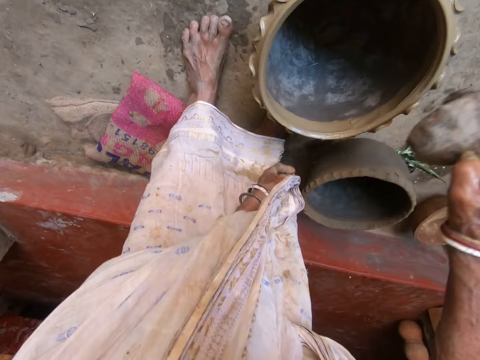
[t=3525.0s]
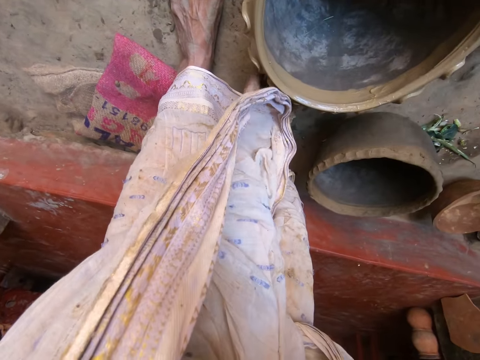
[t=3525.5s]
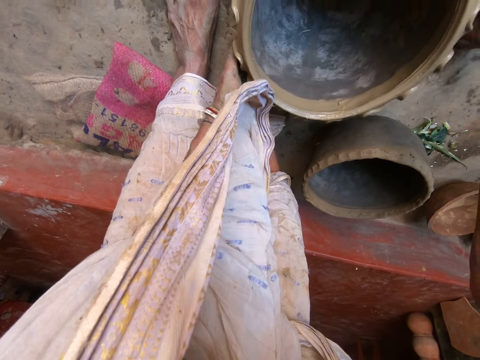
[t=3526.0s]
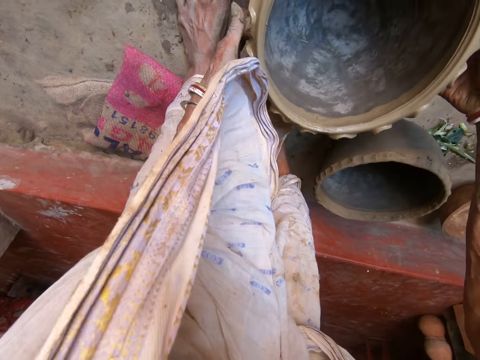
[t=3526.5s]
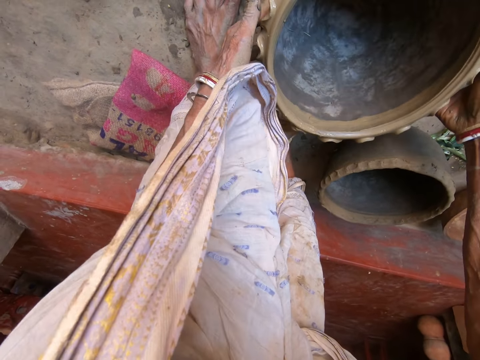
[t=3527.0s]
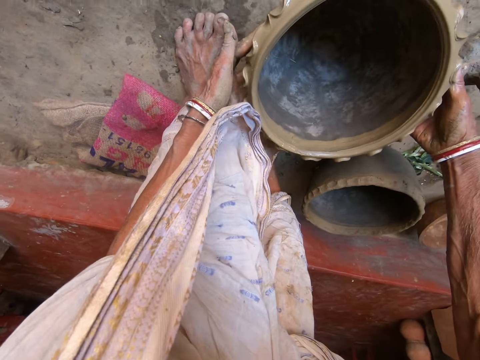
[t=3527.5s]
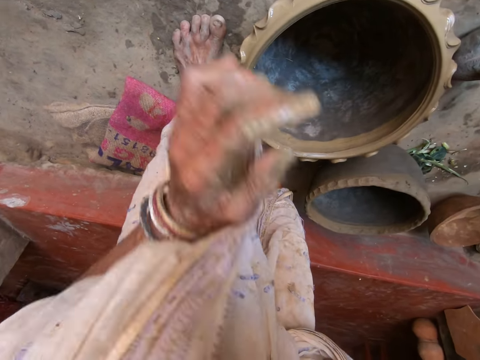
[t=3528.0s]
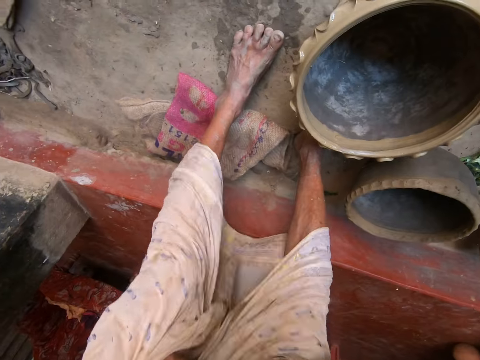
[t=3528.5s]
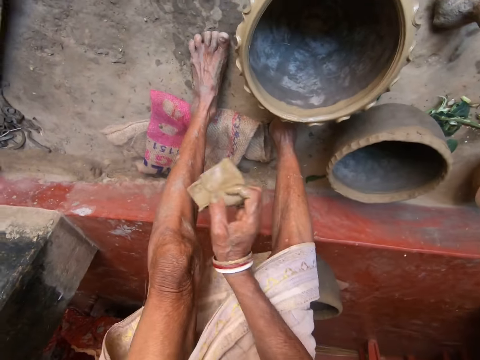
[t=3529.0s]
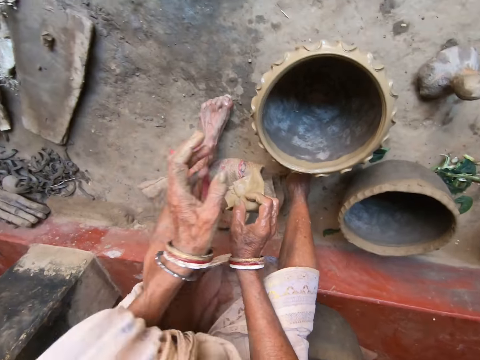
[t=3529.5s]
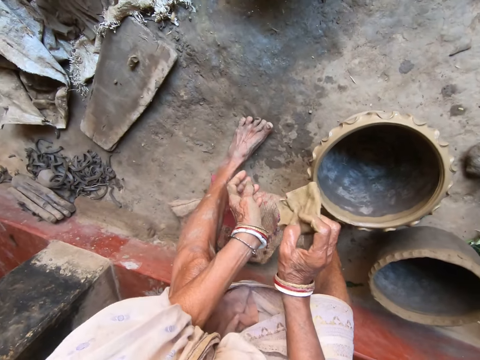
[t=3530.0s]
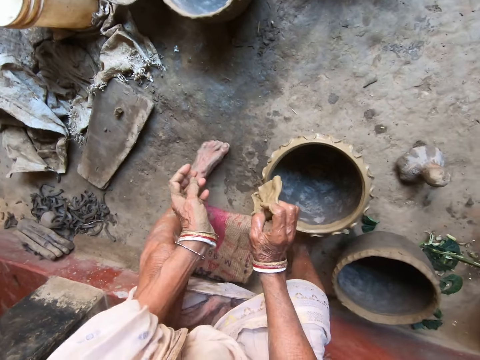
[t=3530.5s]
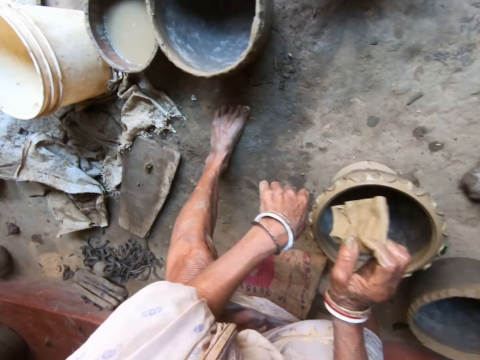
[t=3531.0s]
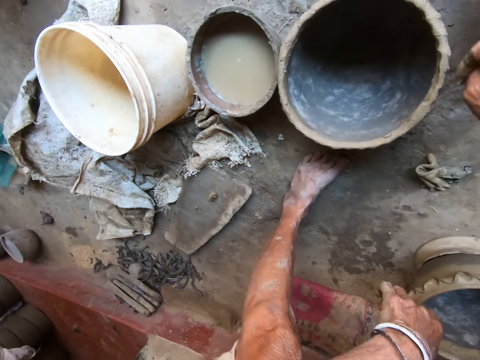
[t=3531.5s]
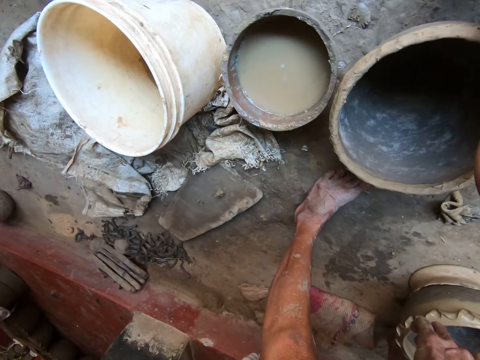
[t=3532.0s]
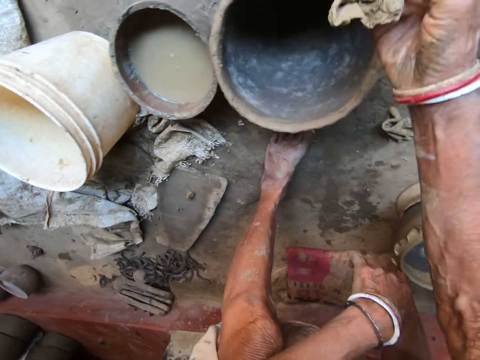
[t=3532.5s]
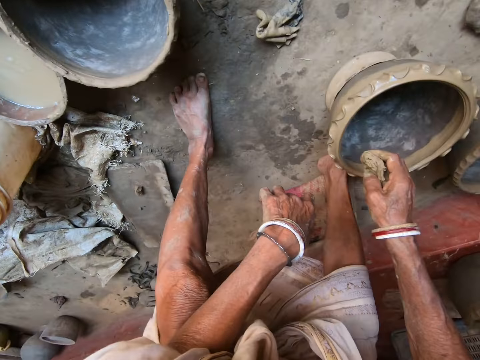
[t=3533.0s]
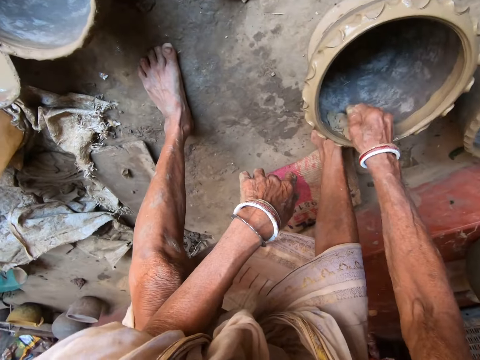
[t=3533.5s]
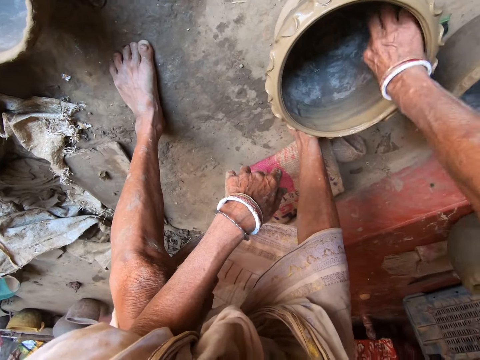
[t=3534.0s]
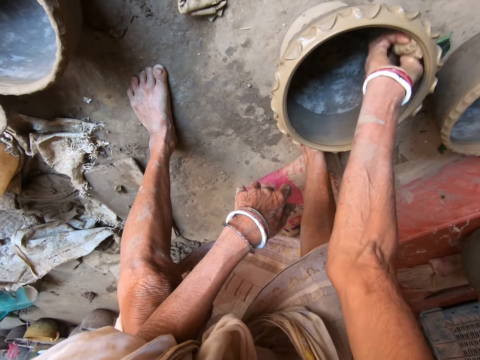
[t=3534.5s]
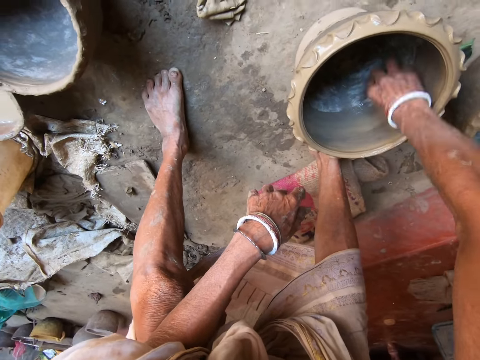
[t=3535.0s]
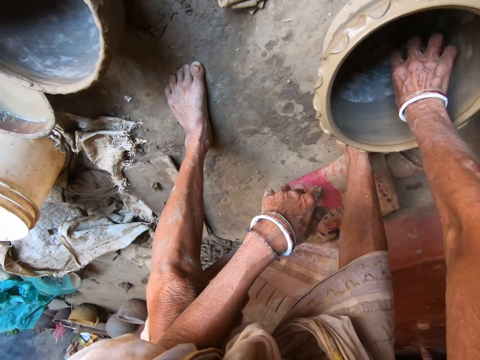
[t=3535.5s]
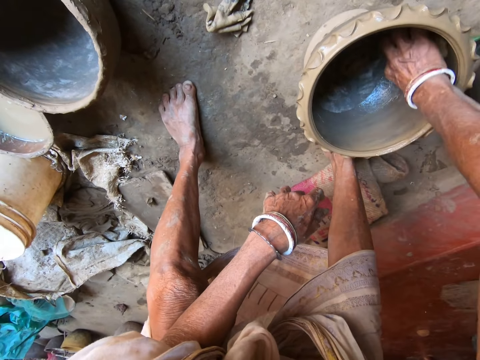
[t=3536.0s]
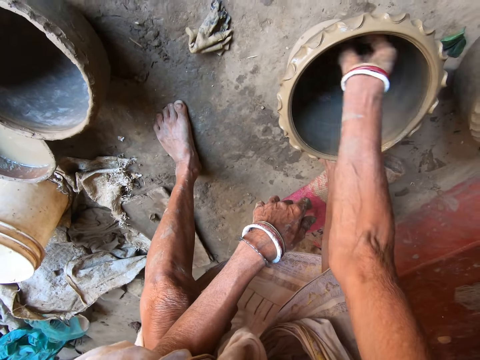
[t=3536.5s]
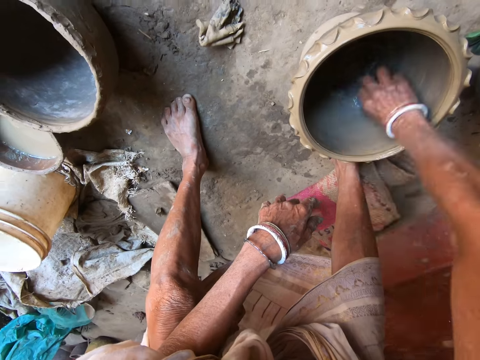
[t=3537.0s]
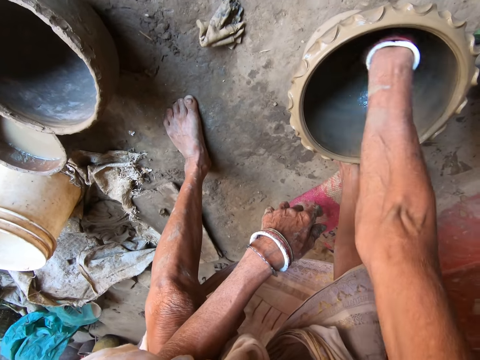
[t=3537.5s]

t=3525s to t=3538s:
The camera wearer drops the molding stone on the floor with her right hand. She molds the pot on the floor with both hands. She adjusts the position of the pot. She adjusts her cloth or kaftan with her left hand. She holds the piece of cloth with her right hand. She sits down on the floor. She moves towards another pot. She drops the piece of cloth on the floor with her right hand. She picks up another piece of cloth. She holds a rag with her right hand. She rubs the rag on the pot on the floor with her right hand.

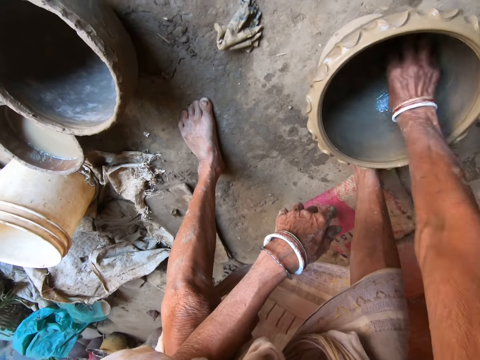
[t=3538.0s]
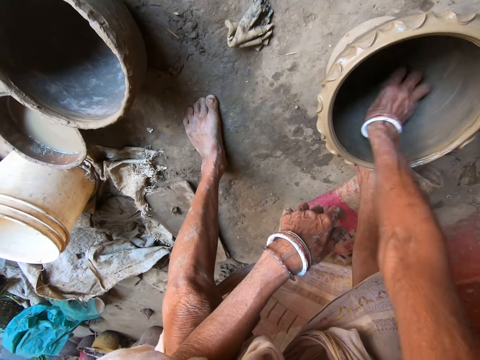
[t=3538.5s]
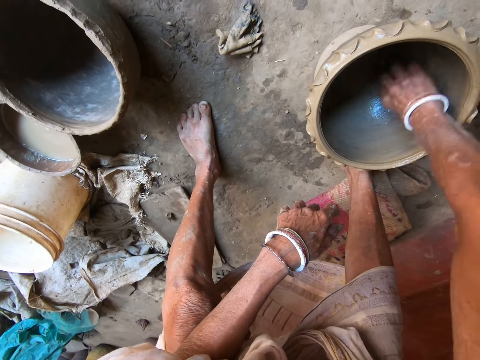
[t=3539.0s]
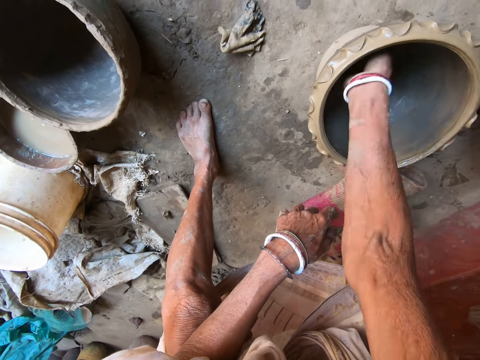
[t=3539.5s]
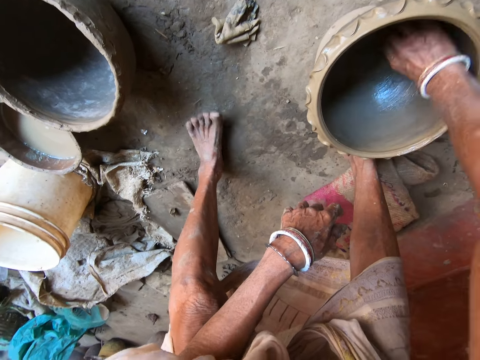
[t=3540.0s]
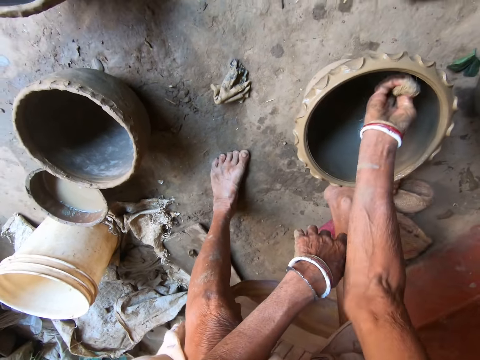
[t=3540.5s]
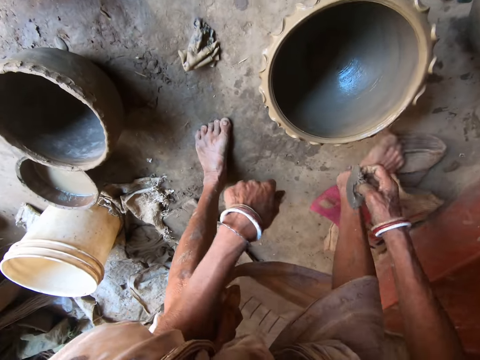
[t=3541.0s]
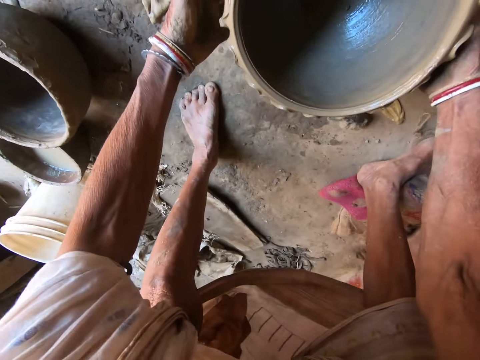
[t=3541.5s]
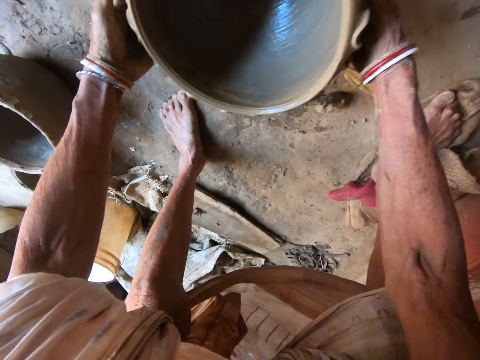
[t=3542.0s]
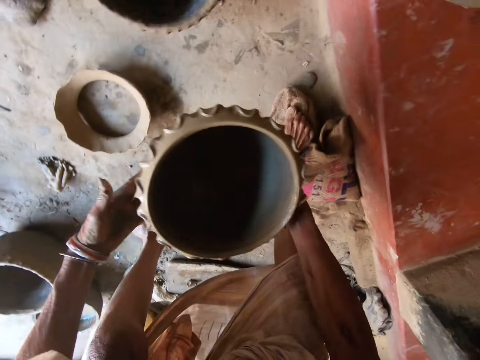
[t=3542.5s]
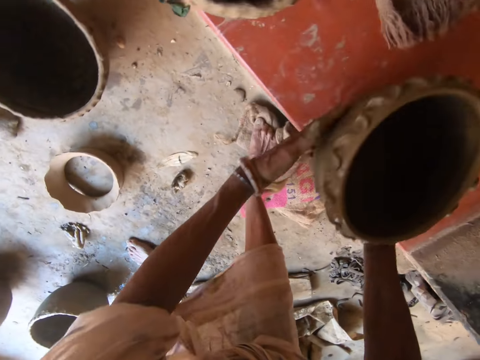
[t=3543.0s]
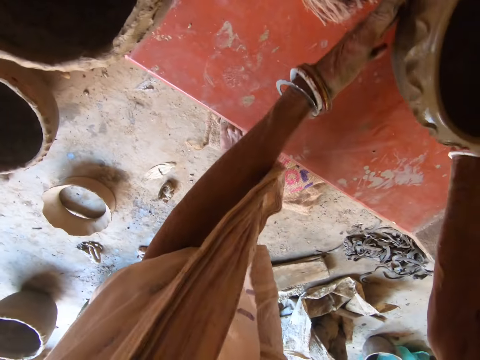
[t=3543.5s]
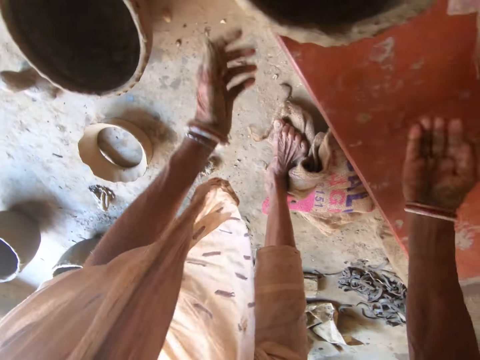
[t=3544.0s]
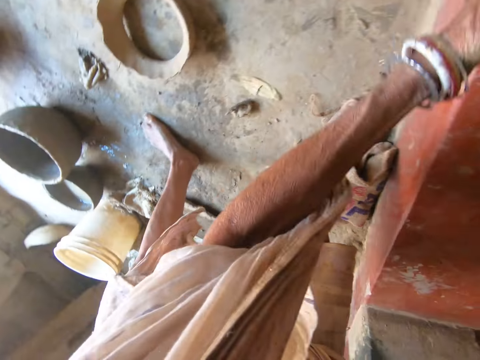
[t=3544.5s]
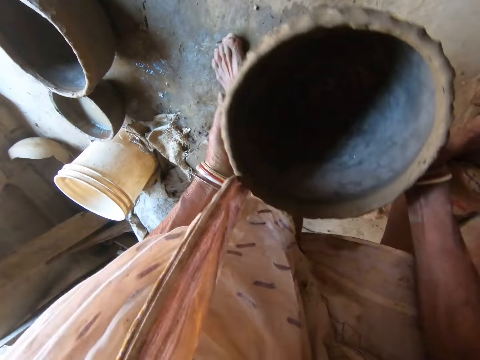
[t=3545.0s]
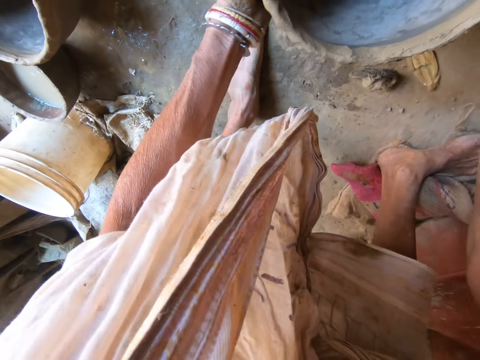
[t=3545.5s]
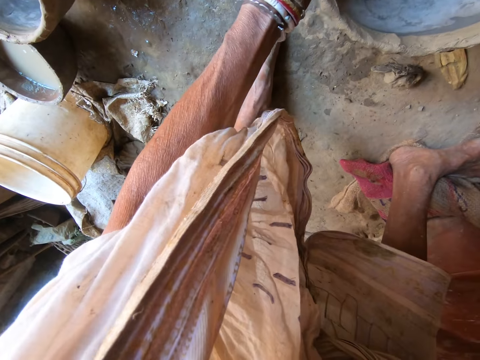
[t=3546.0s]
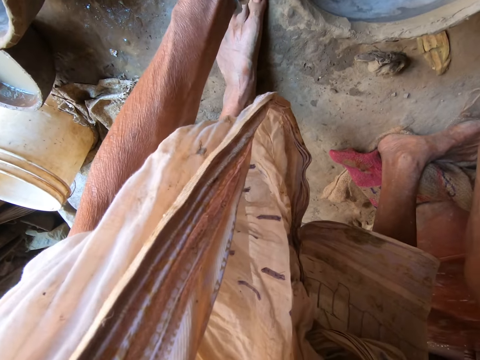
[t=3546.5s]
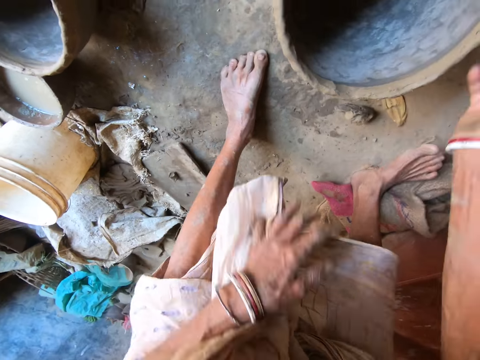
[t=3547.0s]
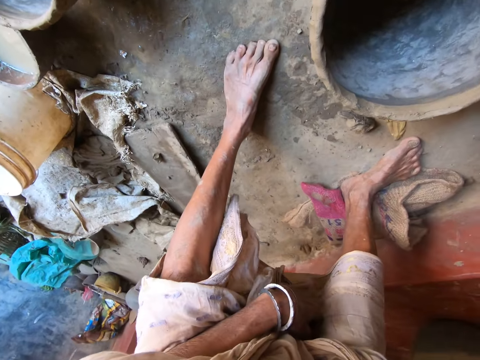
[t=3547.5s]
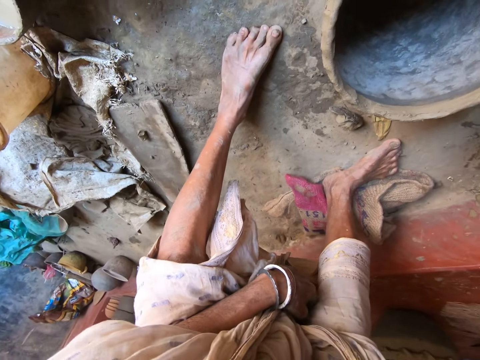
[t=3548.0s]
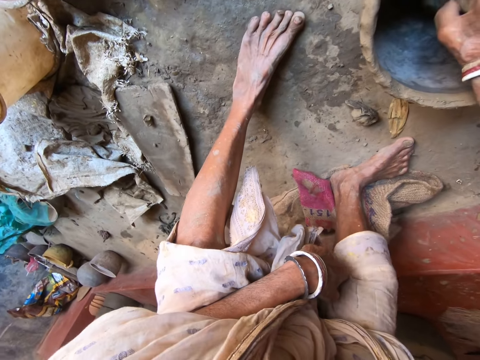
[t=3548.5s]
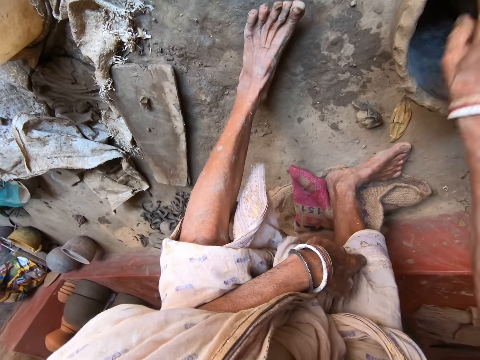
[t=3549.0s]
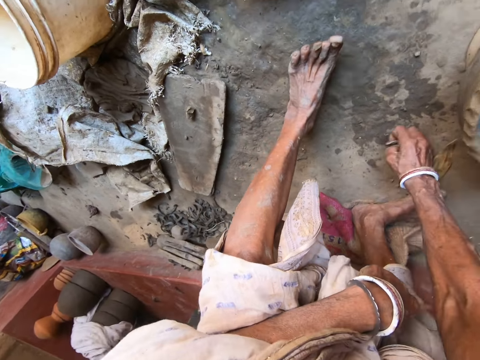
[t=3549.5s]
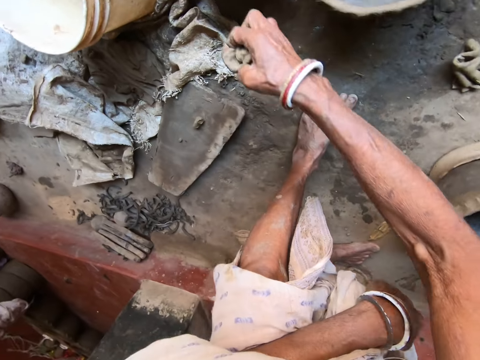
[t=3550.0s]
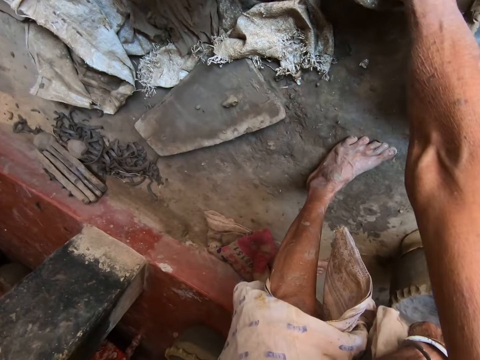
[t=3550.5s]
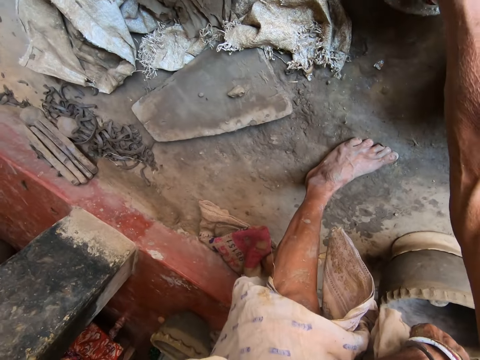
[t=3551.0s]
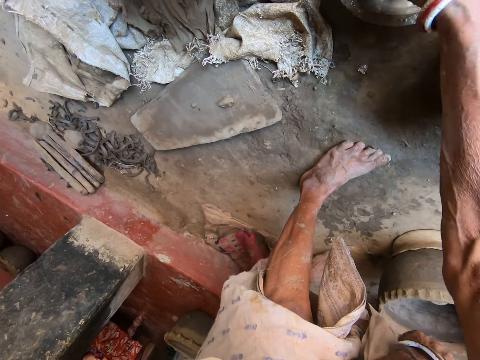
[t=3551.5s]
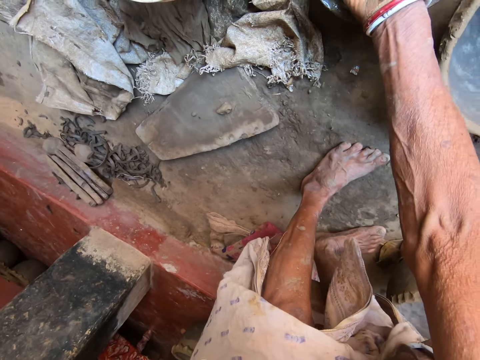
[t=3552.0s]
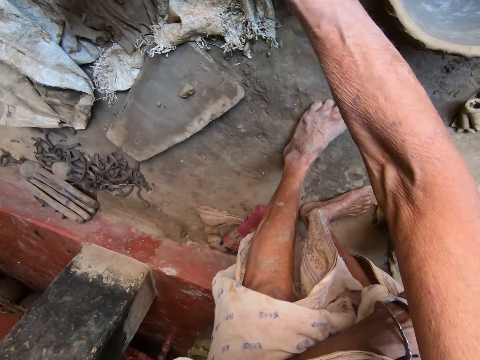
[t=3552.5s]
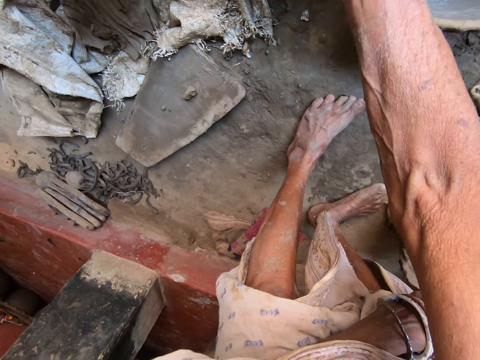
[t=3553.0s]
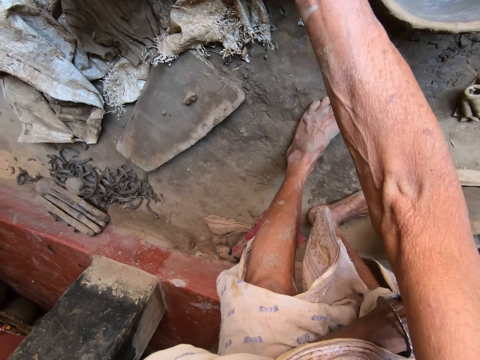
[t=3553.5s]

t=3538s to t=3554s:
The camera wearer drops the rag on the floor with her right hand. She carries the pot from the floor with both hands. She drops the pot on the floor with both hands. She carries another pot from the floor with both hands. She drops the pot on the floor with both hands. She fixes the kaftan. She puts the molding stone in the pot on the floor with her right hand. She picks up the rag from the floor with her right hand. She dips the rag in a bowl of water on the floor with her right hand.
